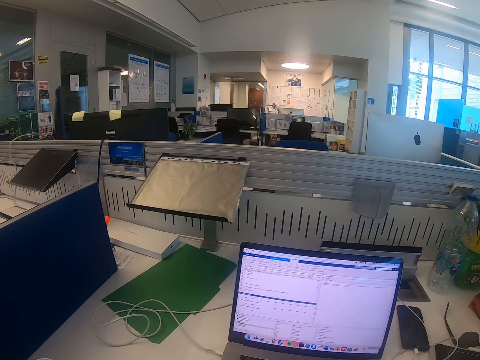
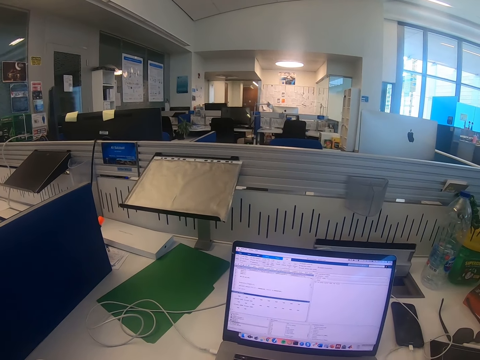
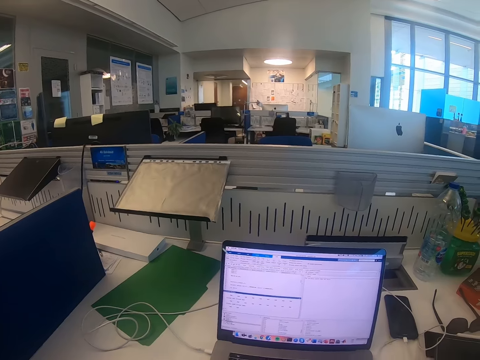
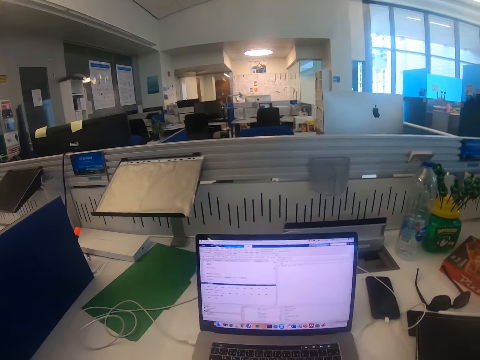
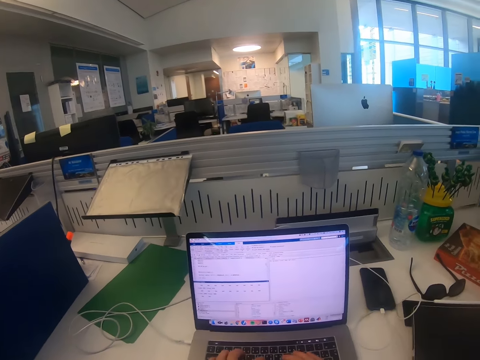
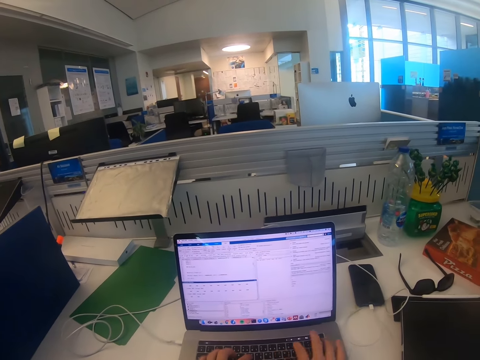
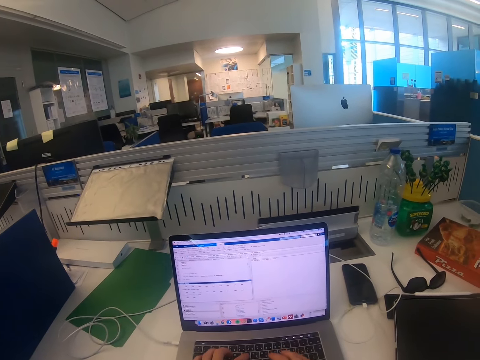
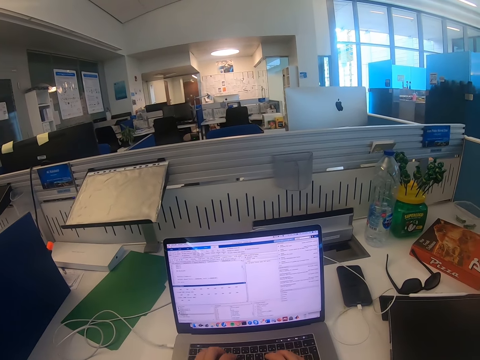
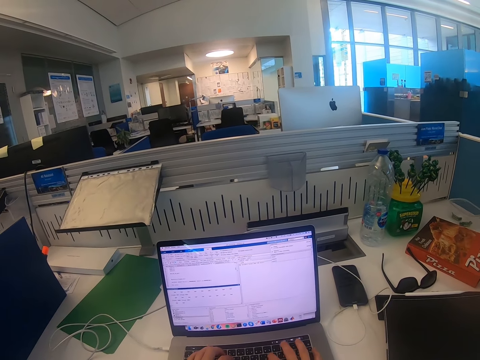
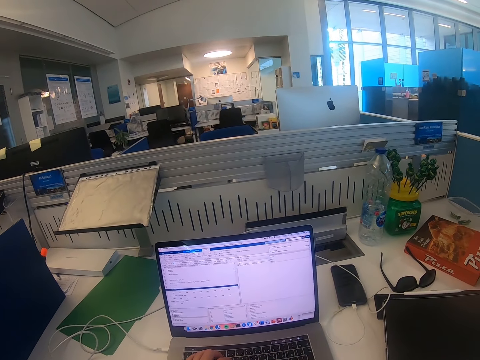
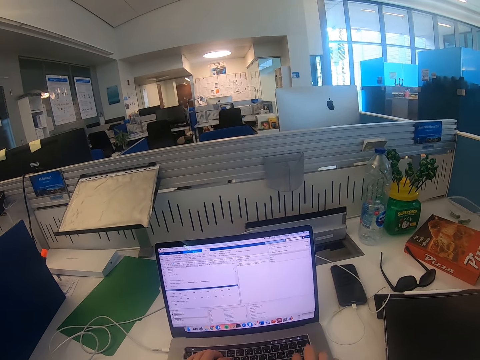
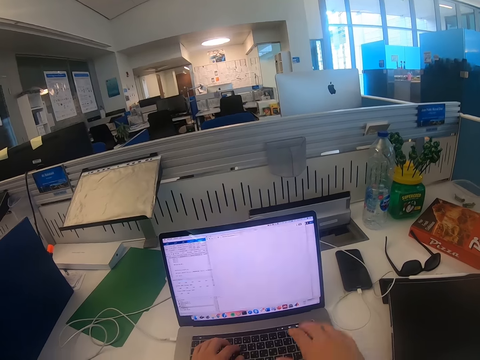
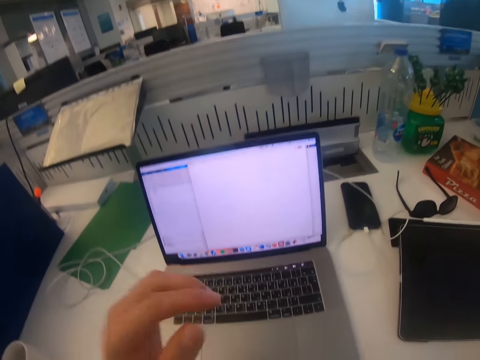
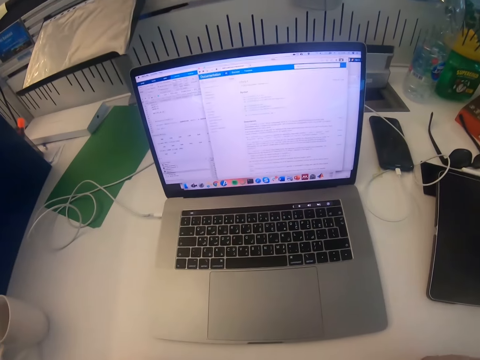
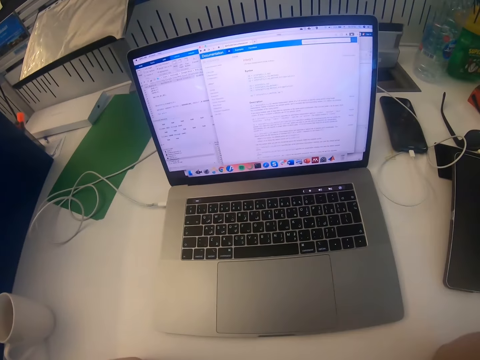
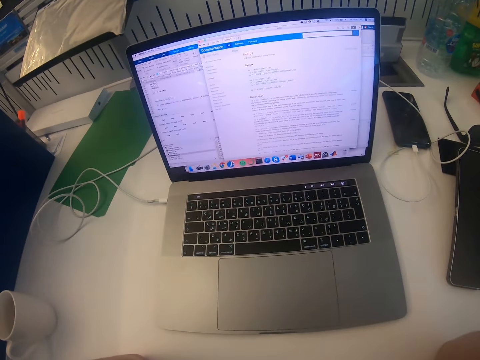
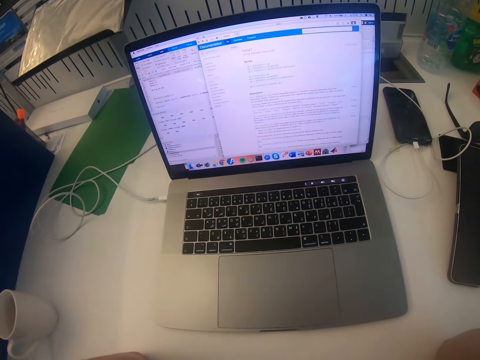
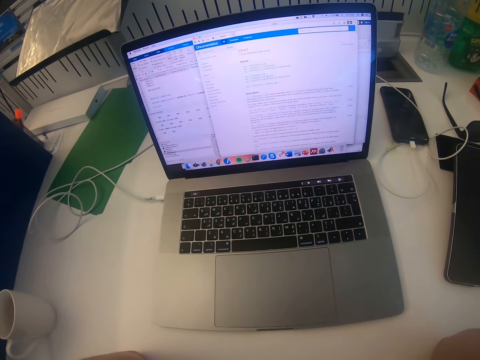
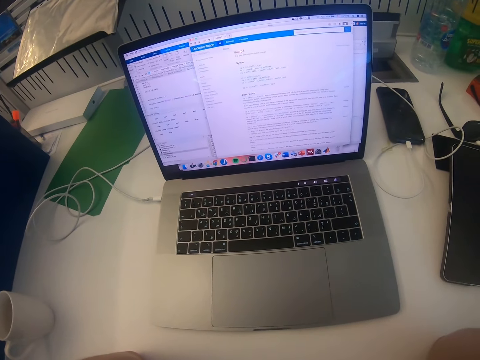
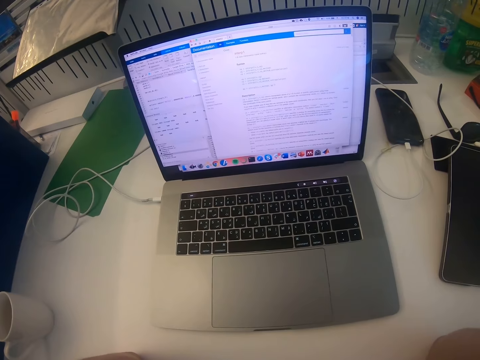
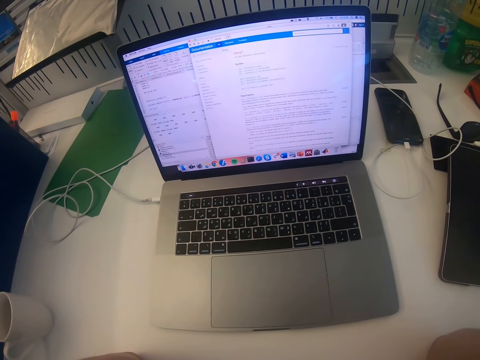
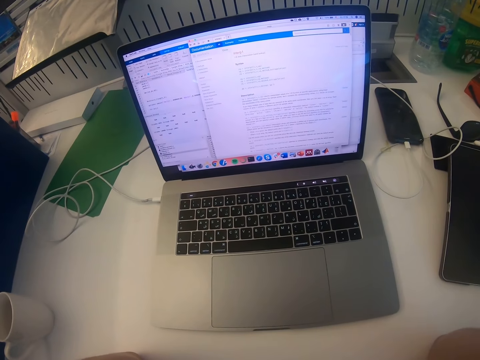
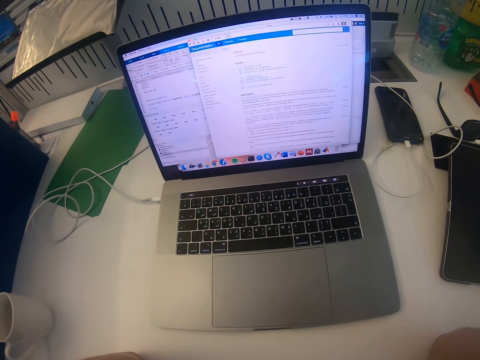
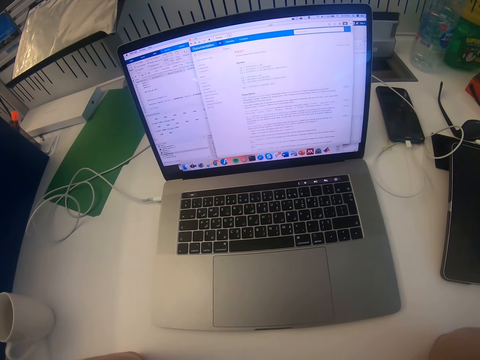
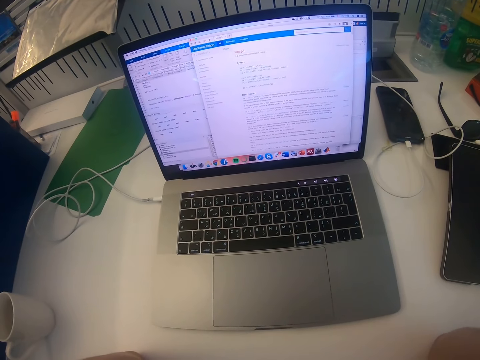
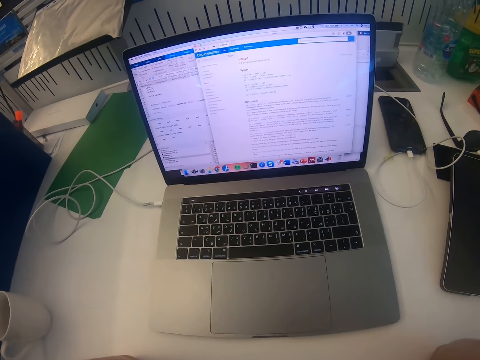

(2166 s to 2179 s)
The camera wearer types on the laptop. They look at the laptop.

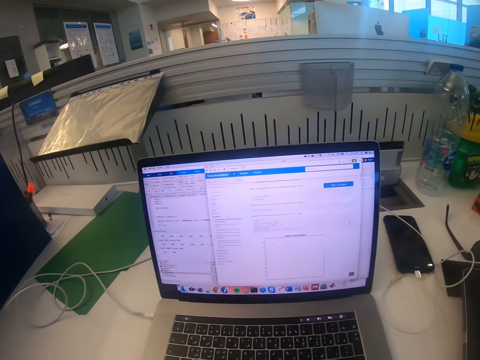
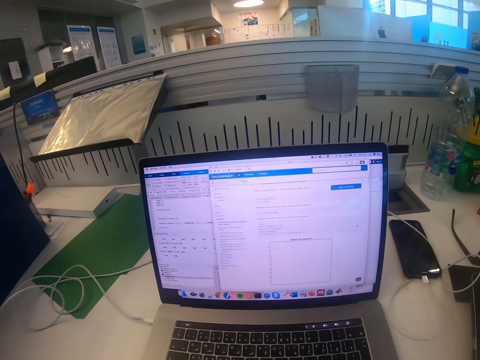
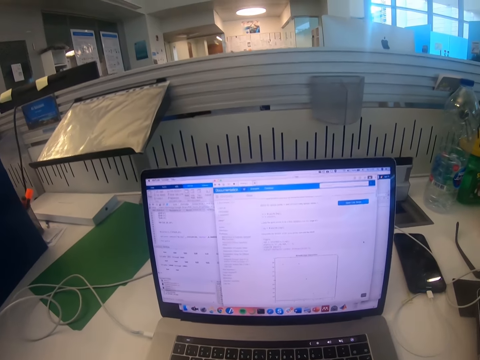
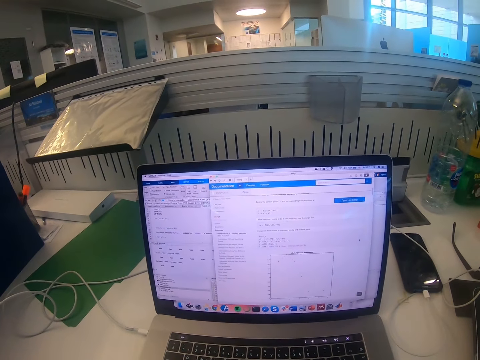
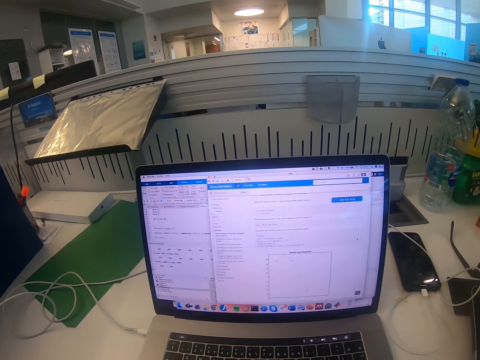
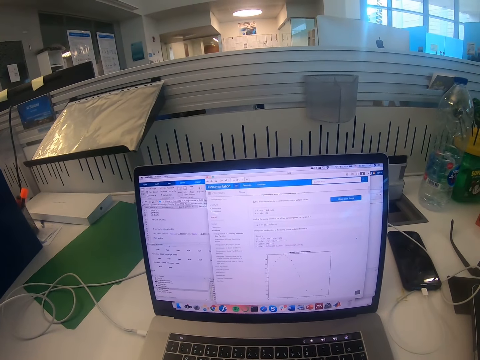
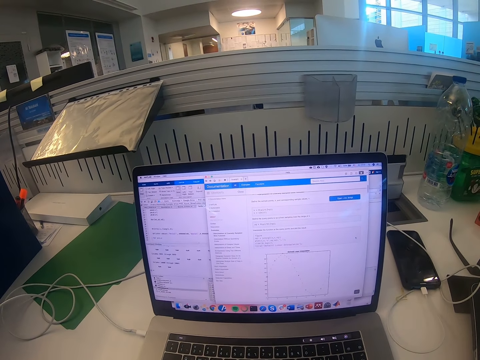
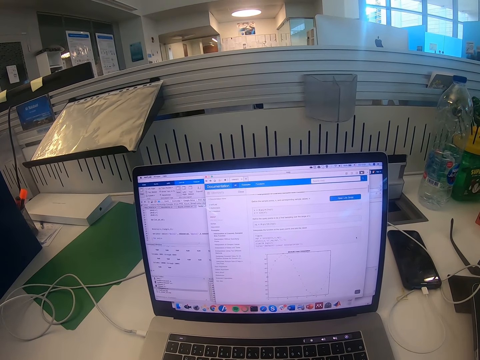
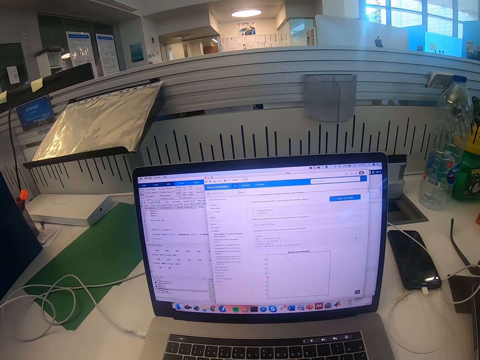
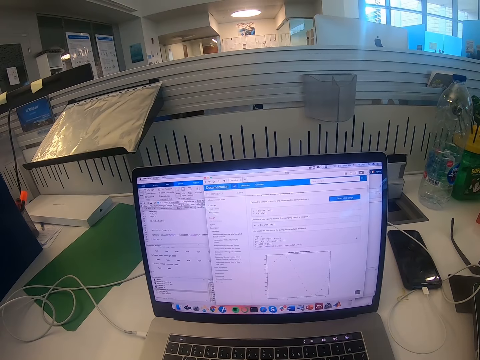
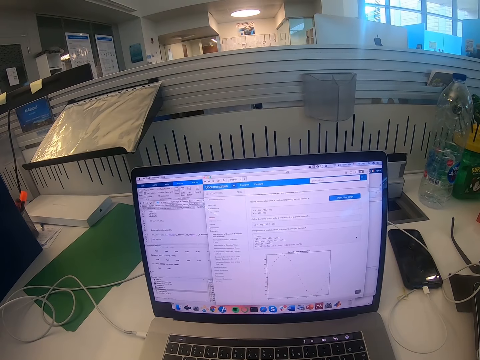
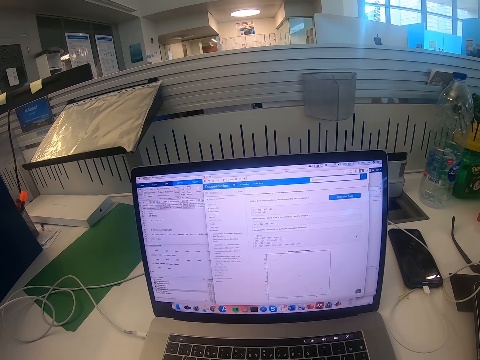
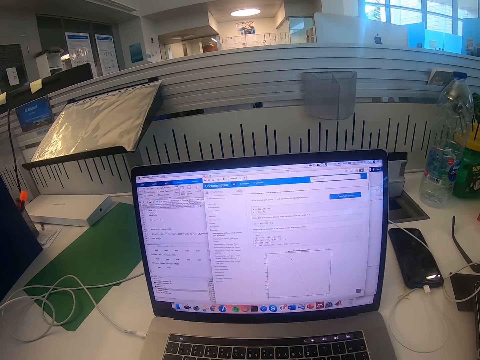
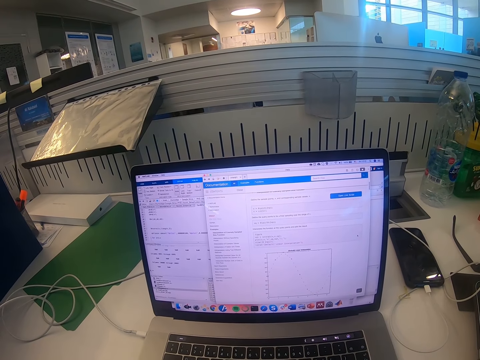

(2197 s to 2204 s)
The camera wearer stares at the laptop.

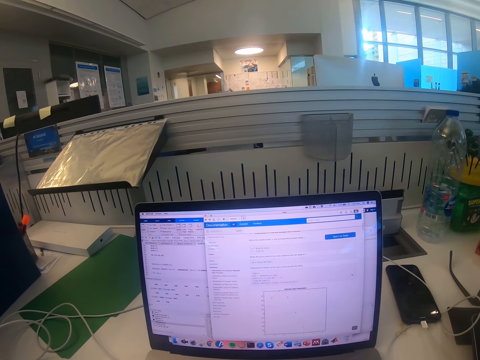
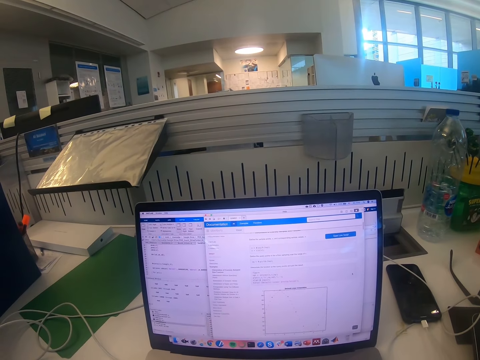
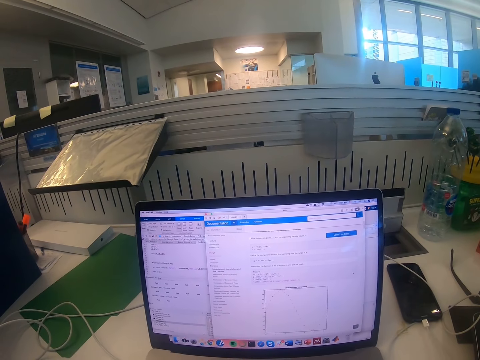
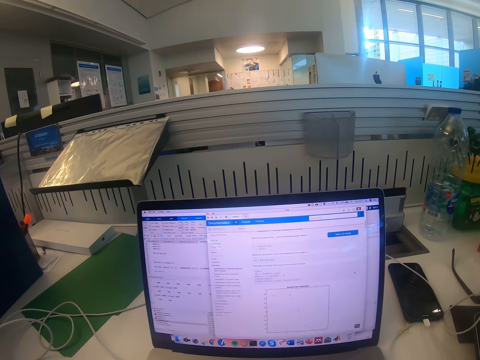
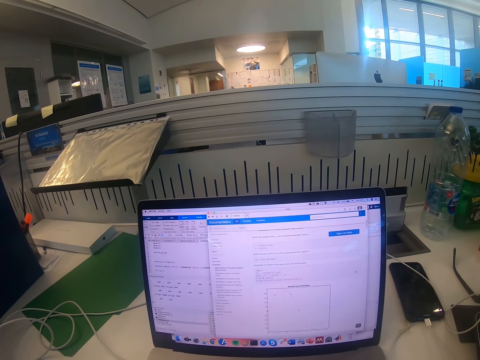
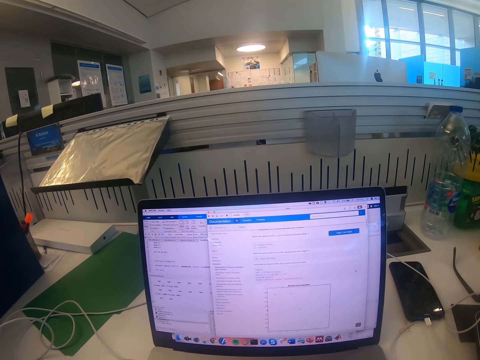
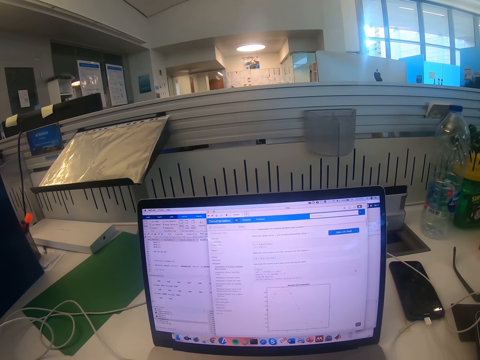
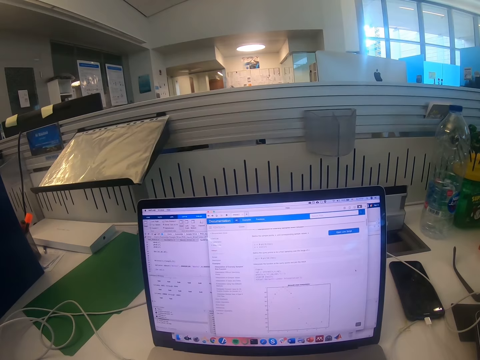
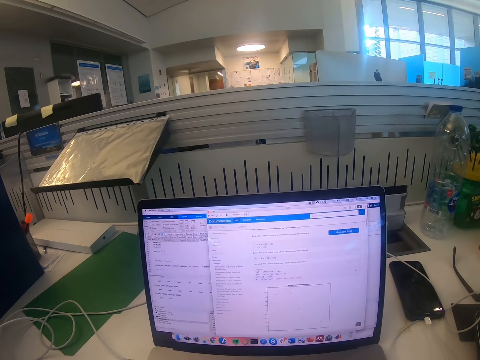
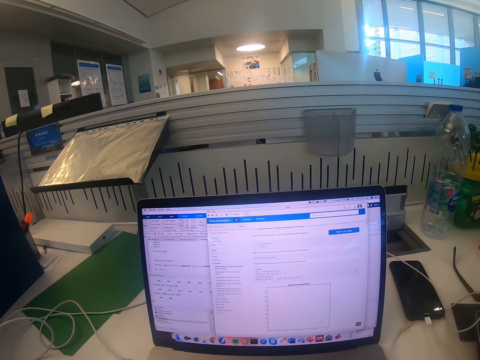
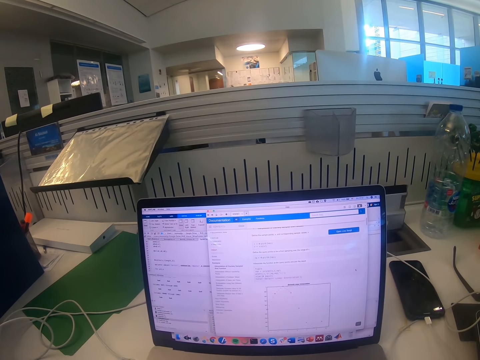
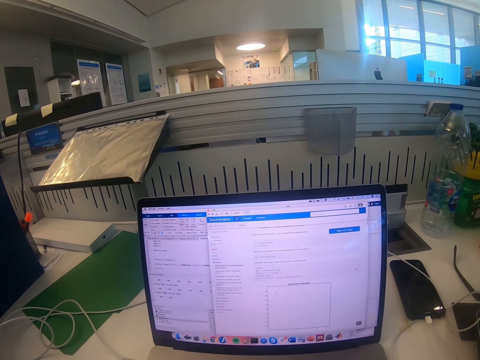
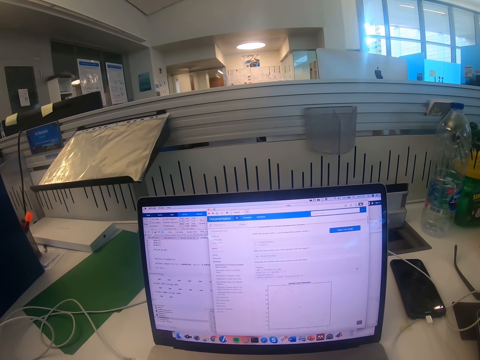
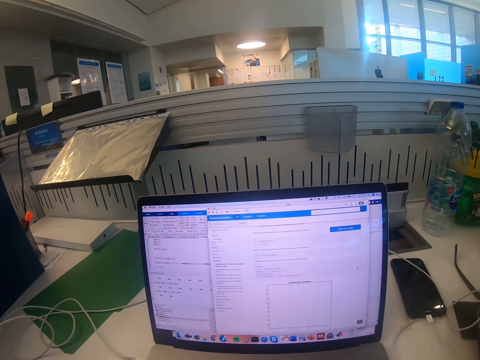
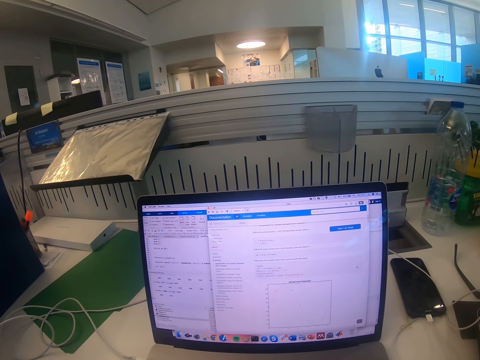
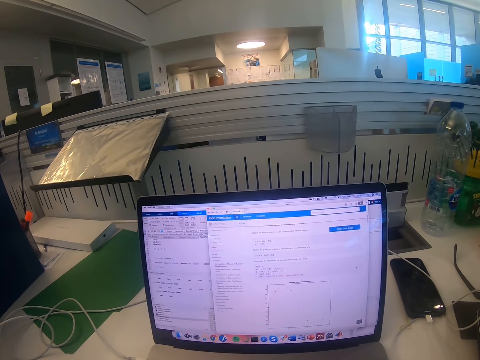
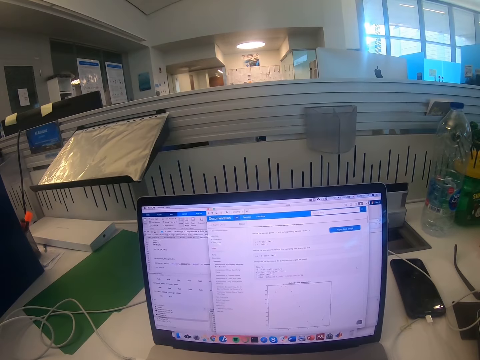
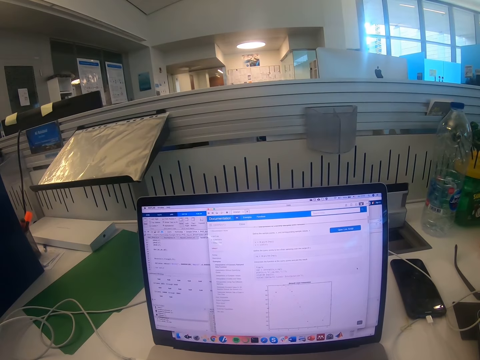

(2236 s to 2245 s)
The camera wearer scrolls the laptop.
